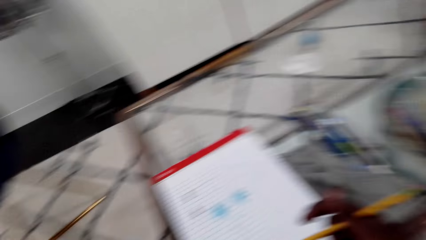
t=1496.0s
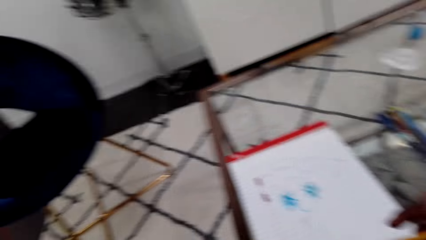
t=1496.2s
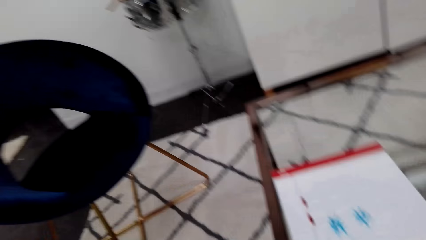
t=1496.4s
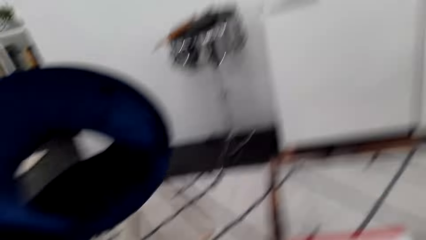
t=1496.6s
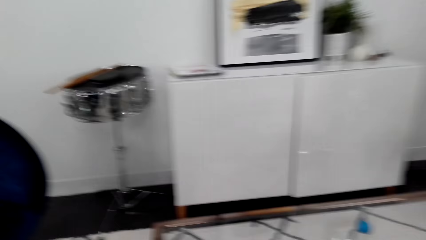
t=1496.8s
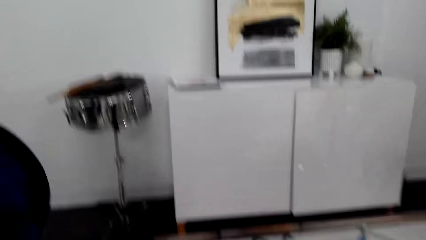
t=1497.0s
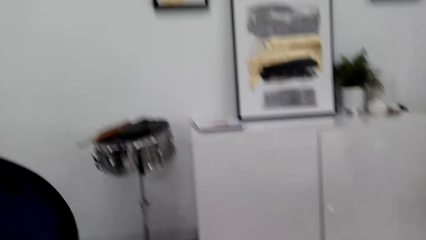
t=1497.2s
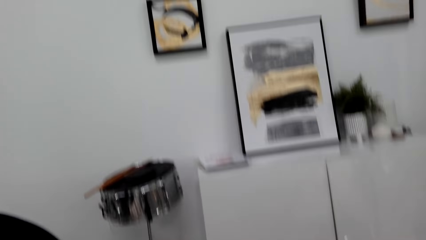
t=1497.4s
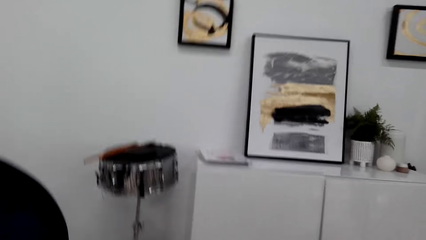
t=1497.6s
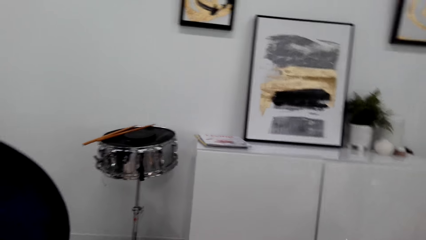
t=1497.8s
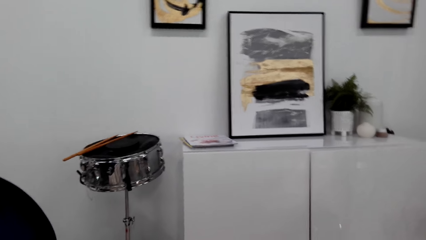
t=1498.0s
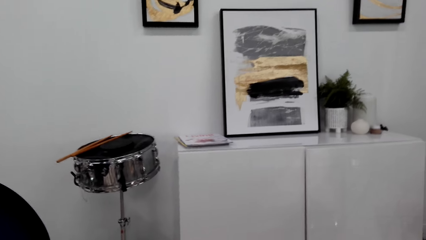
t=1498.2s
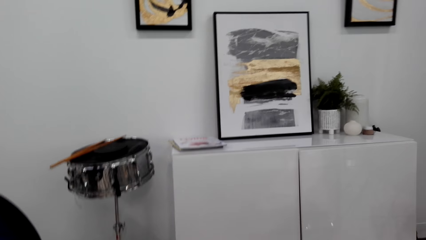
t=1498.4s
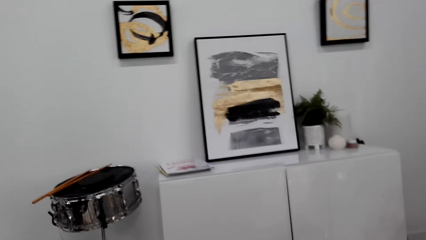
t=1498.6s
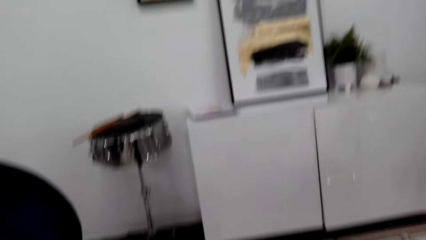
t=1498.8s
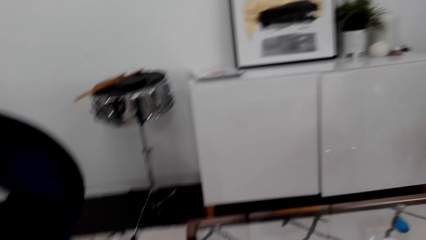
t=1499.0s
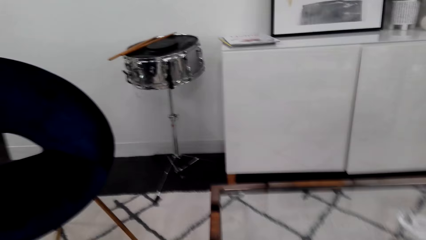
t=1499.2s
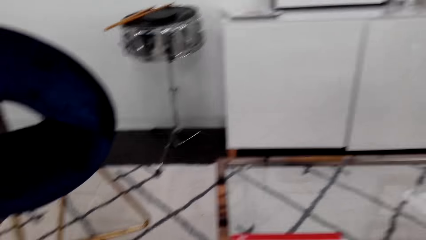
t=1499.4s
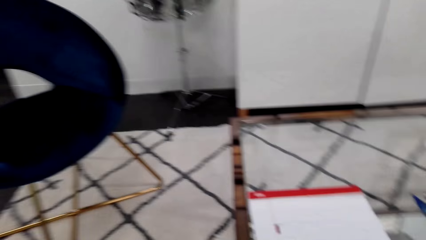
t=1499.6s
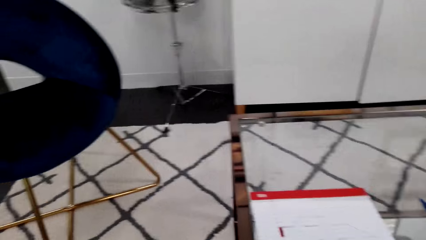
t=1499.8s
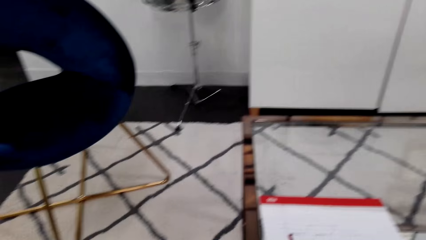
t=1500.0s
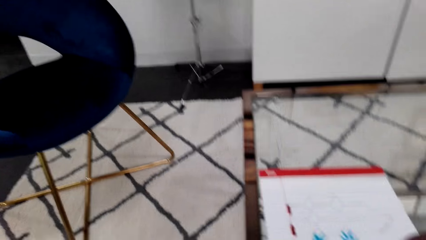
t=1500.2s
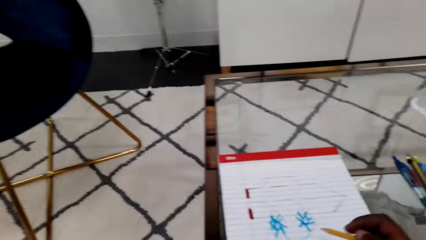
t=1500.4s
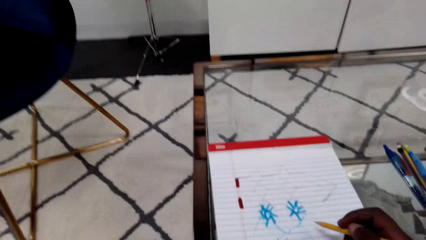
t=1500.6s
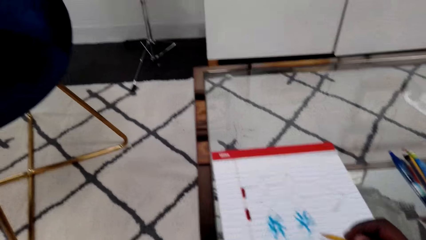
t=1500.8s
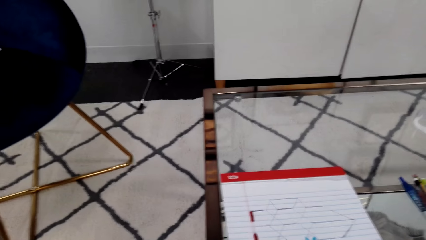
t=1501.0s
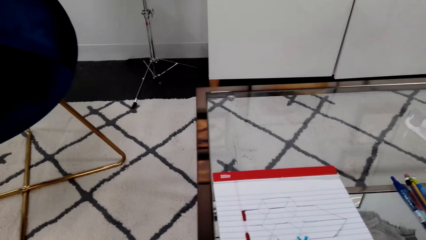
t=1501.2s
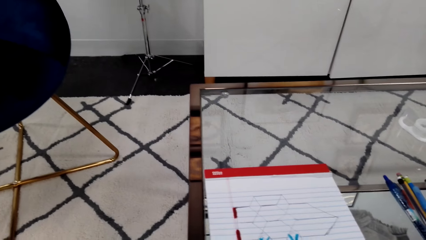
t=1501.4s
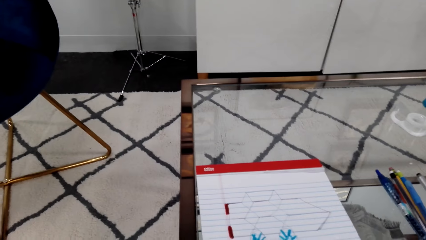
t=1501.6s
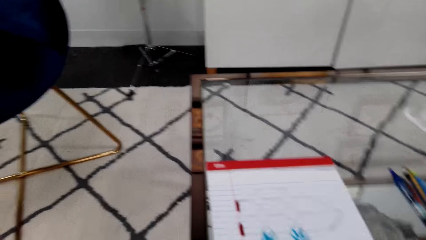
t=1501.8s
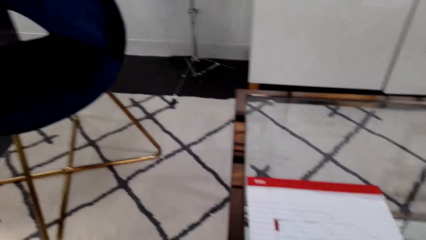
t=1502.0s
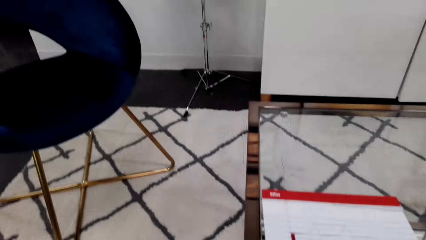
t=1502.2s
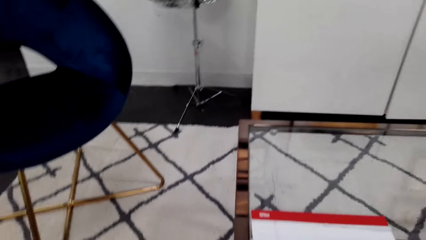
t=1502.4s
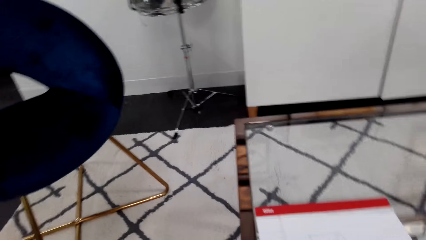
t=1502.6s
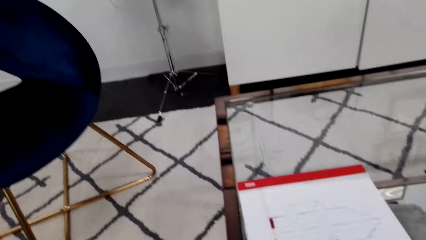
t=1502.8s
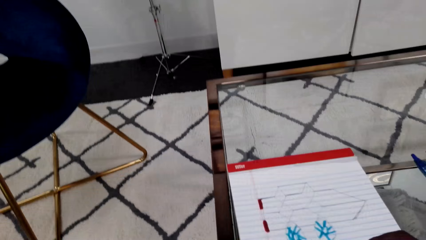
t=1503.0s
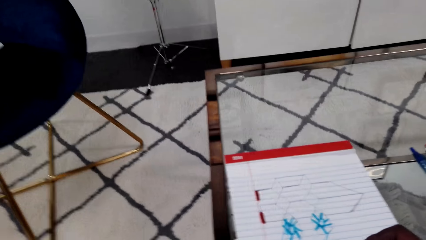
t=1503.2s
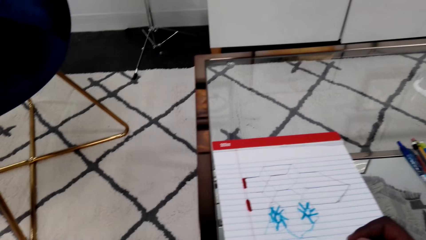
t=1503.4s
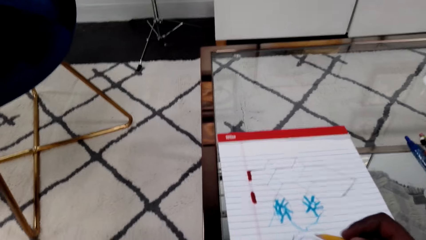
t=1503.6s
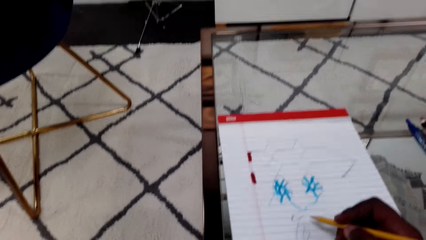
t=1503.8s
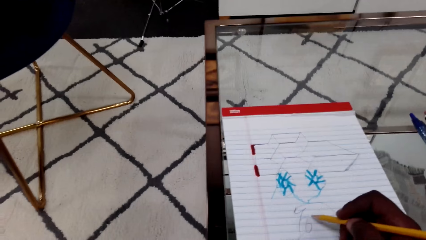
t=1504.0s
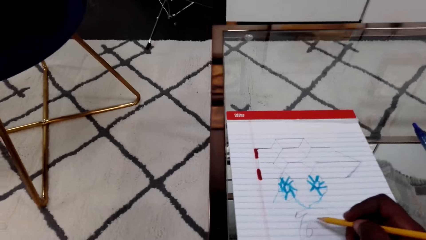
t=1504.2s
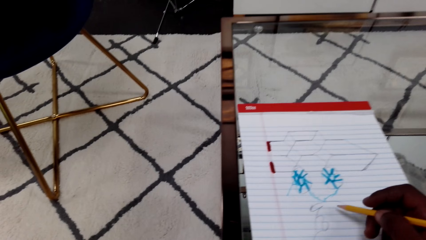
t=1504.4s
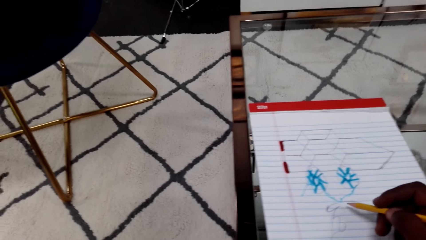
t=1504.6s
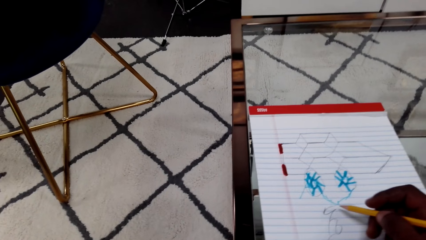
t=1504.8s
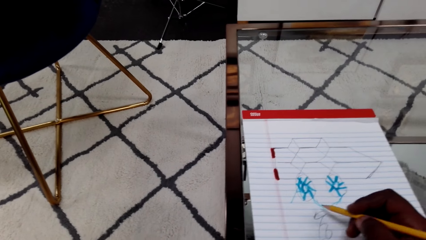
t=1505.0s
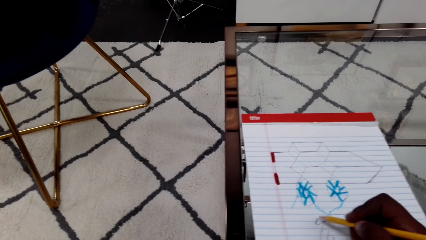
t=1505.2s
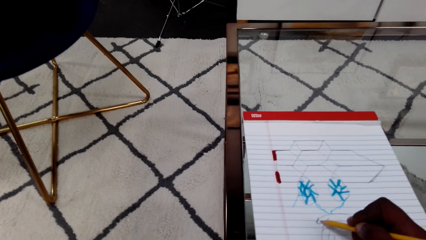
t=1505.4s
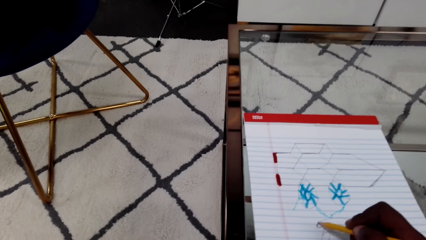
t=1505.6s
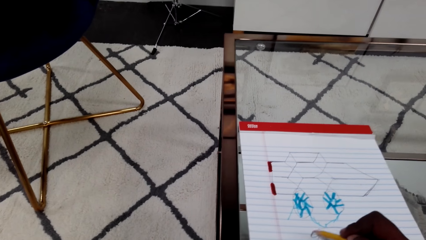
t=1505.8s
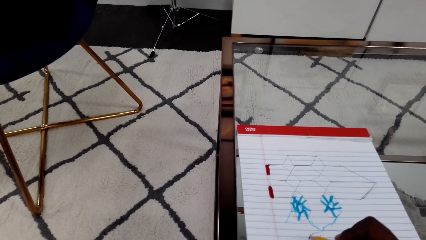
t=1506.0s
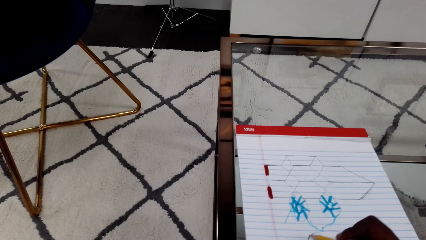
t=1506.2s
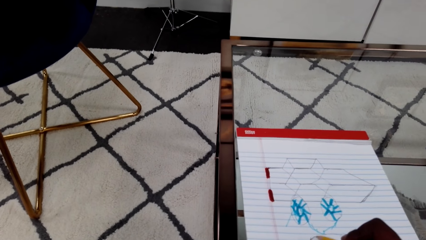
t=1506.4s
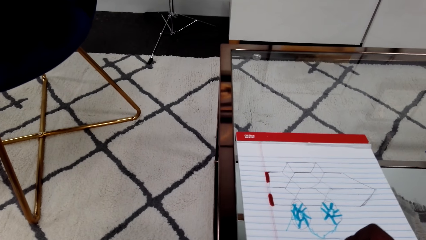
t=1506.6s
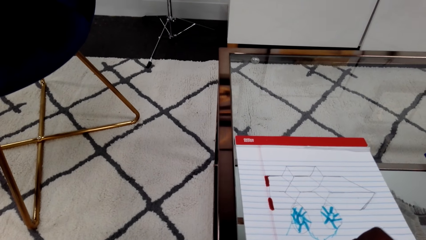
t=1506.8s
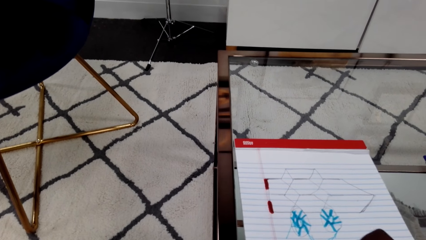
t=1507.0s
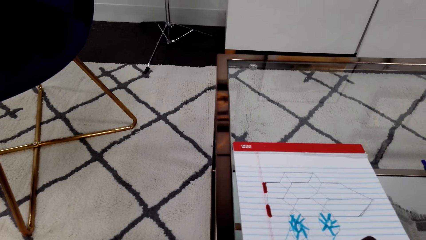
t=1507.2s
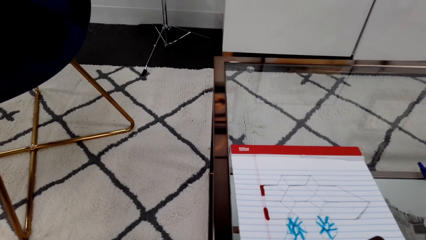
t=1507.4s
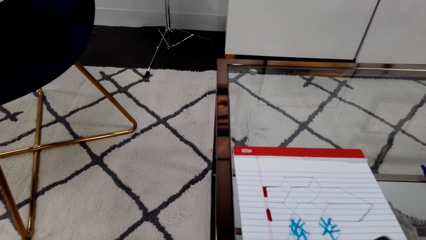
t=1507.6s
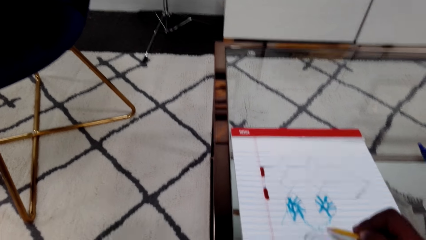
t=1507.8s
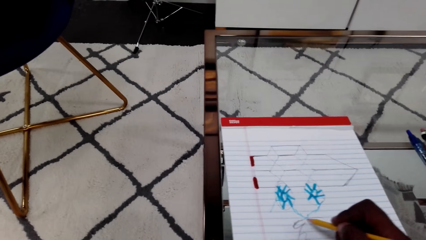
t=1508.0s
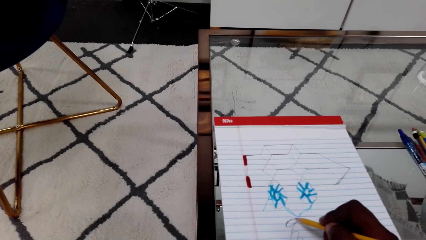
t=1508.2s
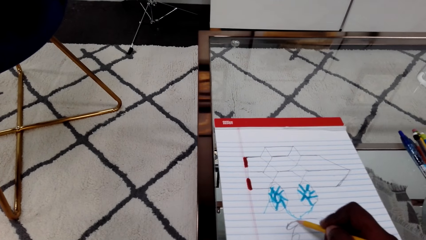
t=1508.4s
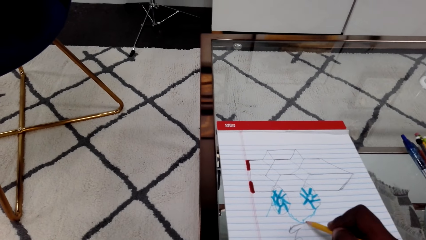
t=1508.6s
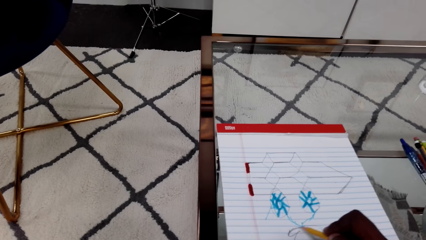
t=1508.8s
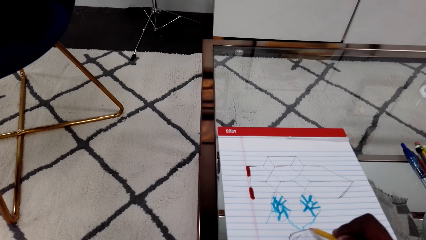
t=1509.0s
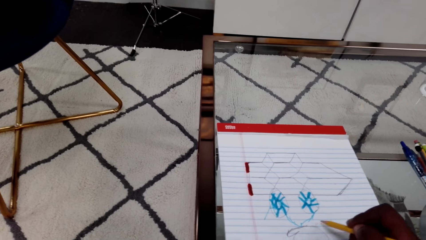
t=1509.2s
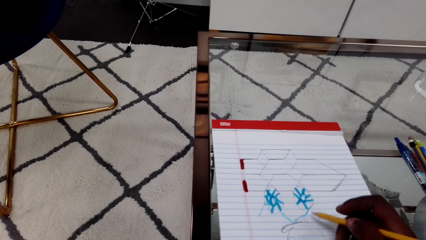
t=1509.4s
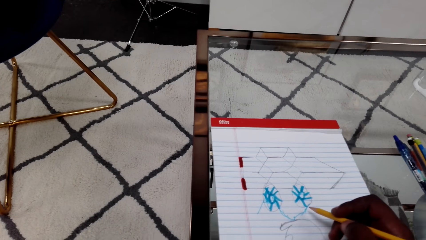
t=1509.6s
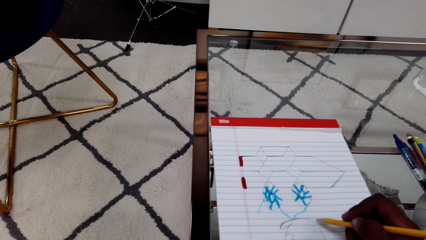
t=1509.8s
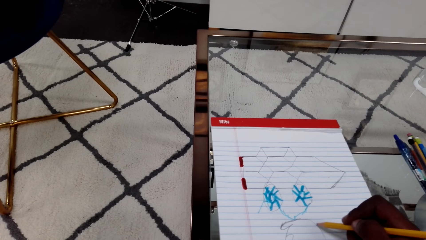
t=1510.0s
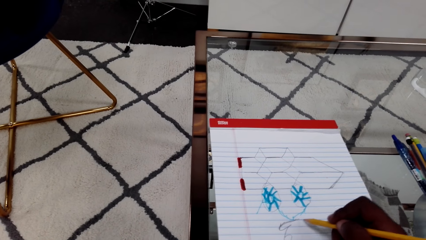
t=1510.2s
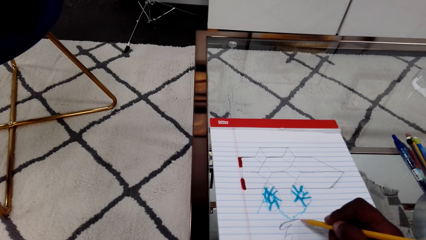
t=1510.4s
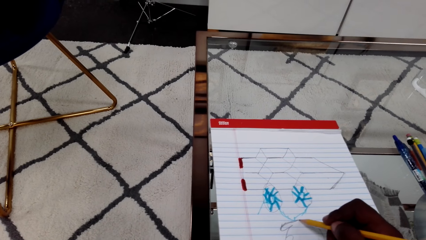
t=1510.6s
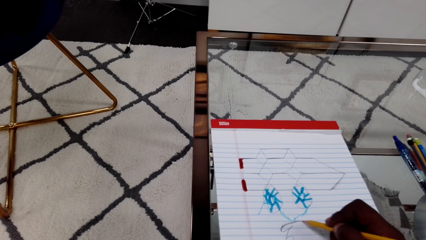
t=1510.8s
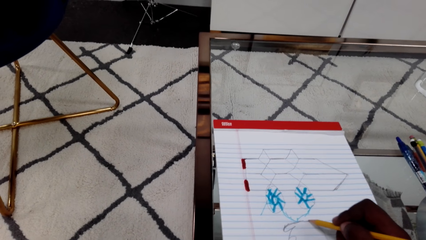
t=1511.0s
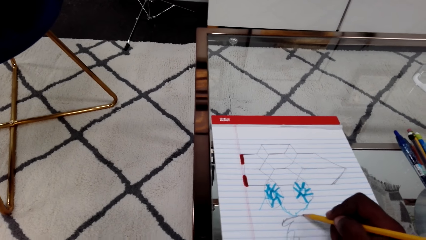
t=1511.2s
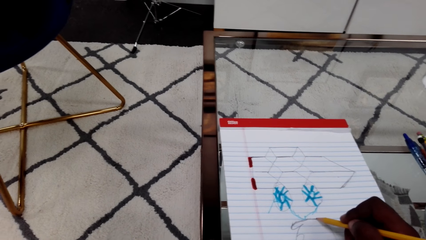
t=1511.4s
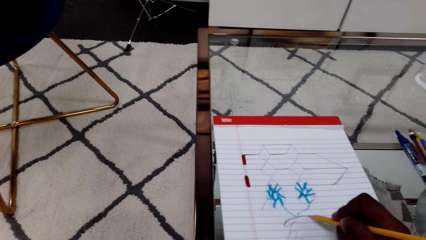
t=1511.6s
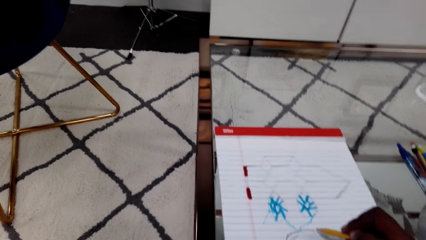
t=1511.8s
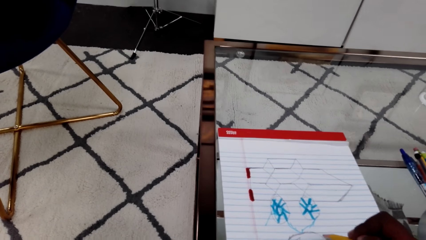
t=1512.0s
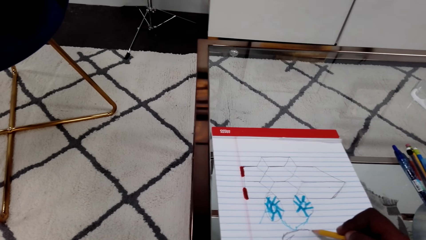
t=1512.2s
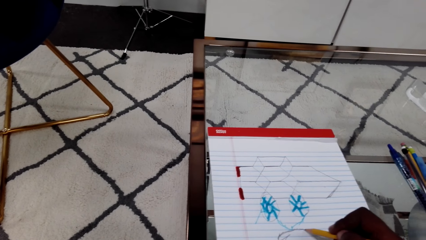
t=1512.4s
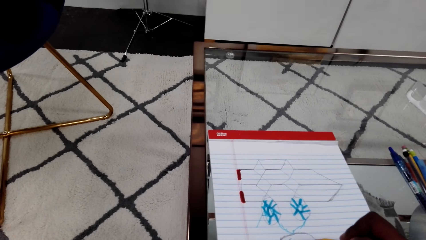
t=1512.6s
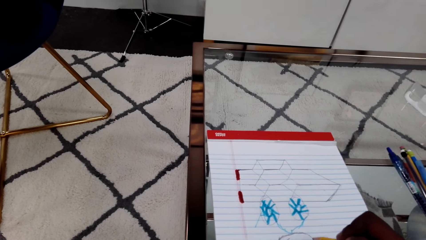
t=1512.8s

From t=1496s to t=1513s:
A person talks on the phone. The camera wearer adjusts the phone. The person talks on the phone. The camera wearer talks on the phone. They draw on the paper with the pencil. The person talks on the phone. The camera wearer talks on the phone. The person talks on the phone.
